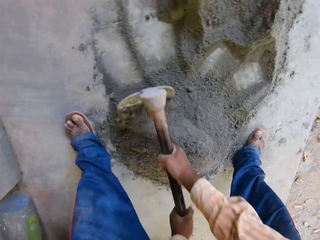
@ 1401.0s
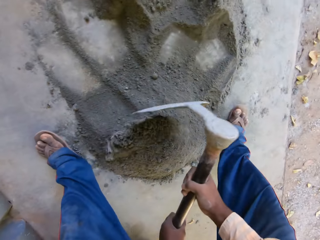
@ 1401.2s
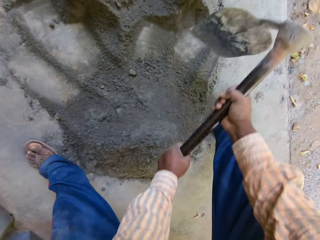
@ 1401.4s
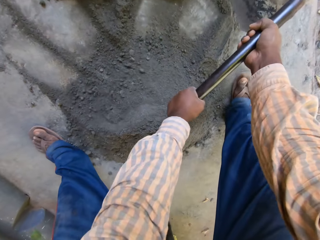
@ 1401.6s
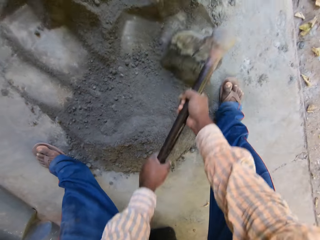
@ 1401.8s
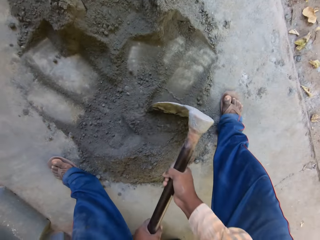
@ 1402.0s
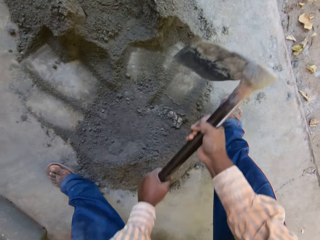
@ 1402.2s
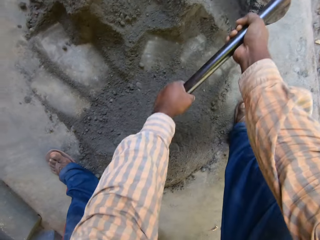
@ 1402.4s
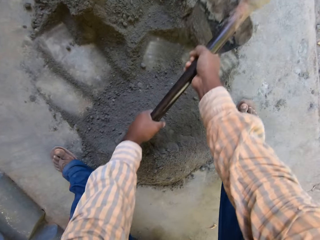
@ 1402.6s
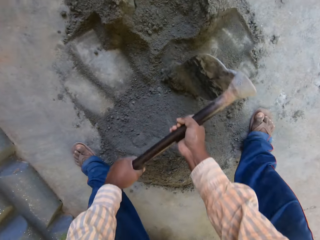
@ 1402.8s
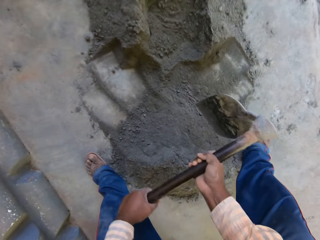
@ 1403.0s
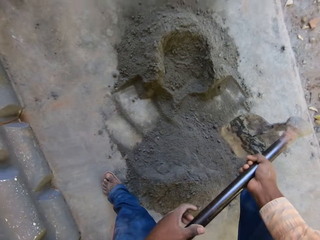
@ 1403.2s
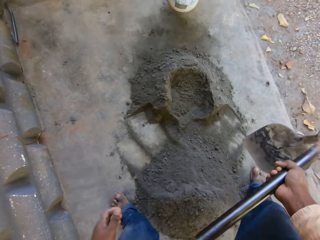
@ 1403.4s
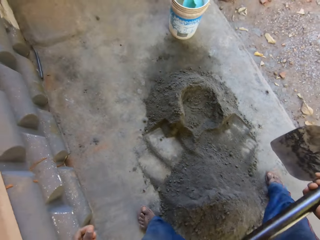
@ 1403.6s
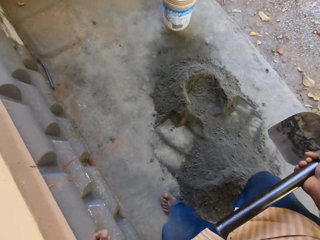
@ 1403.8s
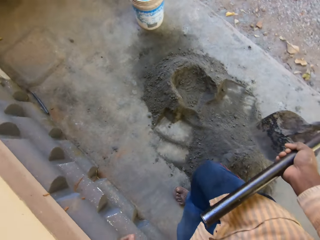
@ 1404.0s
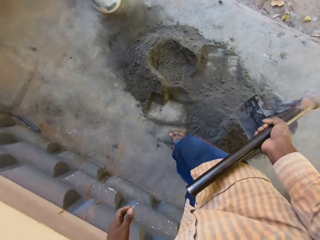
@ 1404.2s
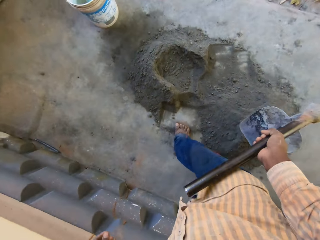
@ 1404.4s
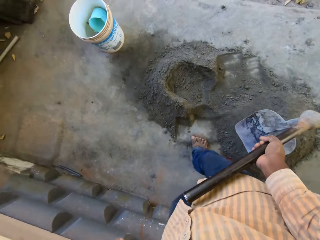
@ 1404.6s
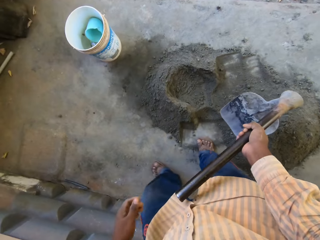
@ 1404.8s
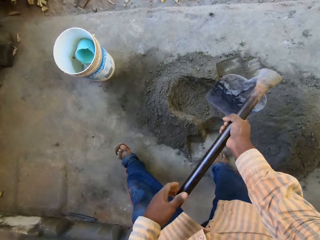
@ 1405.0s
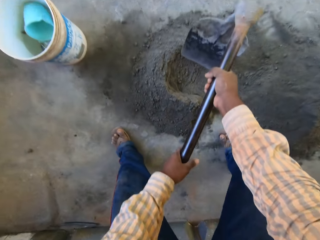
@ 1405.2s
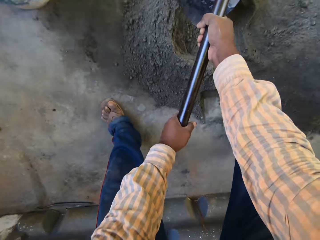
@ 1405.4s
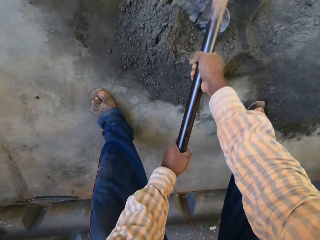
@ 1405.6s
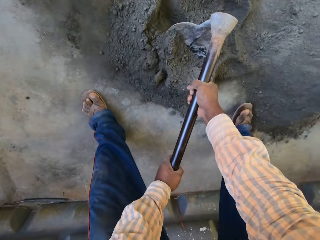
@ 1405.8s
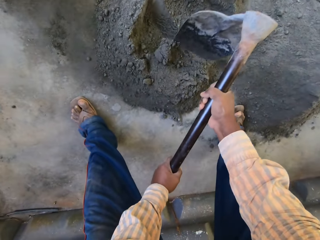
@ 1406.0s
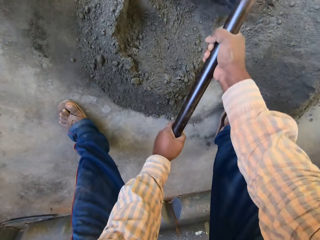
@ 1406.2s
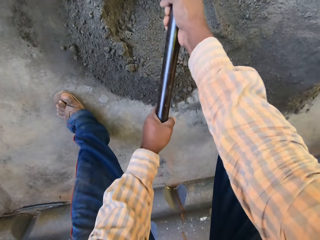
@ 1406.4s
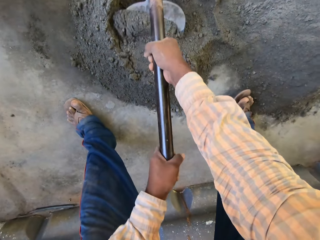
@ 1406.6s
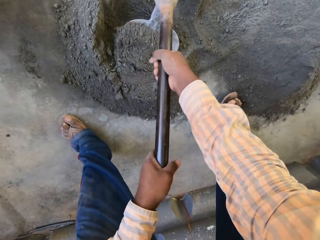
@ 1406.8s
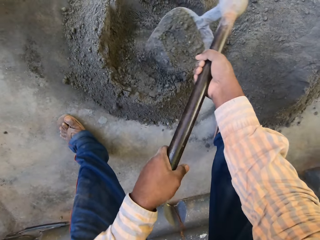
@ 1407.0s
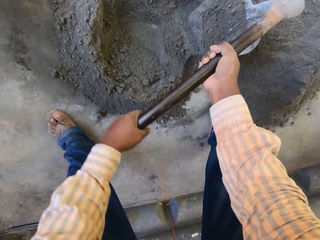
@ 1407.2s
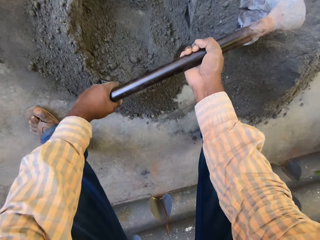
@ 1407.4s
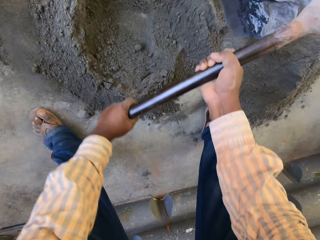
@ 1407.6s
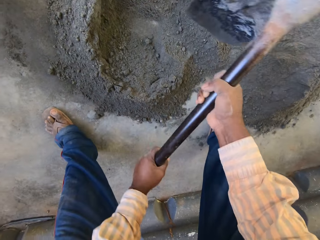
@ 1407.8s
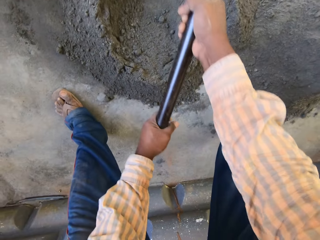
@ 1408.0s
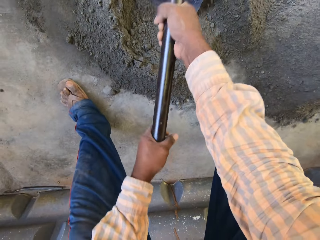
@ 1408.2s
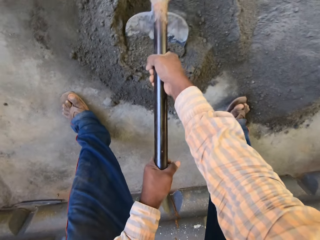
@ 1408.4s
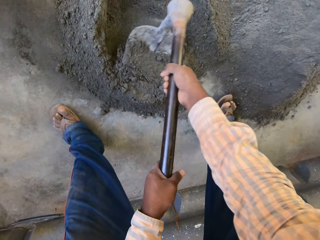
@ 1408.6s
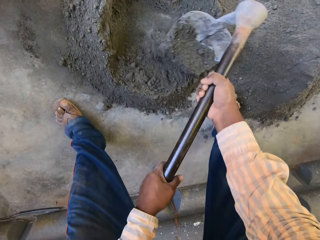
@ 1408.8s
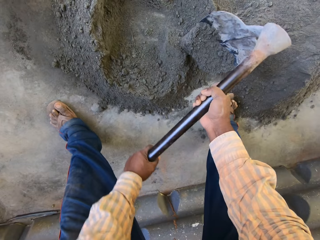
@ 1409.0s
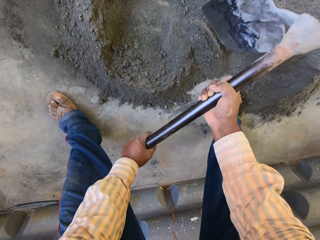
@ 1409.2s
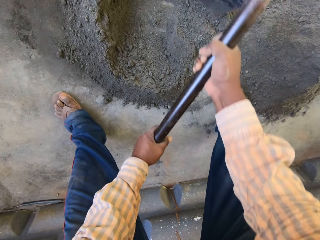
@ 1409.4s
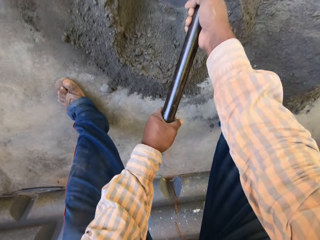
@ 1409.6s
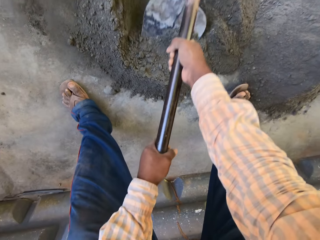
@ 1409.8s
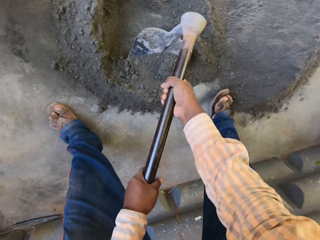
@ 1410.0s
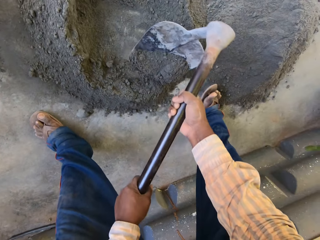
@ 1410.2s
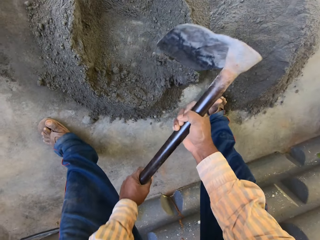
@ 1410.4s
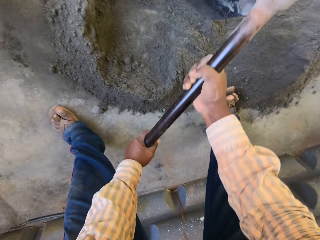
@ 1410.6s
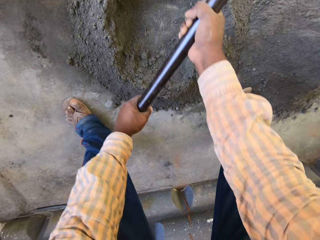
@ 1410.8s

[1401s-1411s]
The camera wearer walks. They make a hole in a heap of sand. They scoop the mixture.

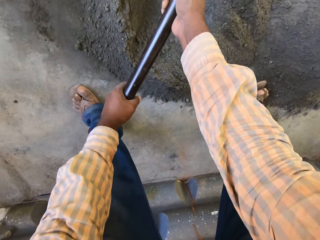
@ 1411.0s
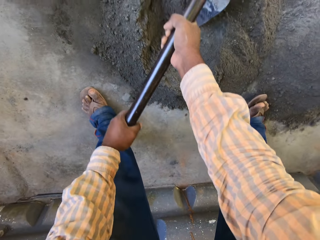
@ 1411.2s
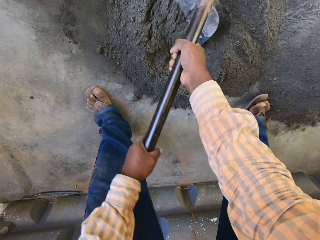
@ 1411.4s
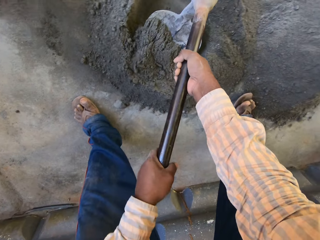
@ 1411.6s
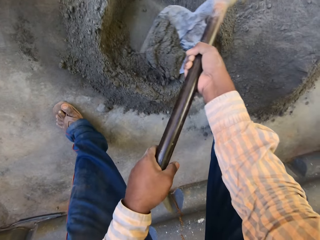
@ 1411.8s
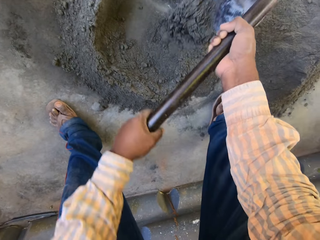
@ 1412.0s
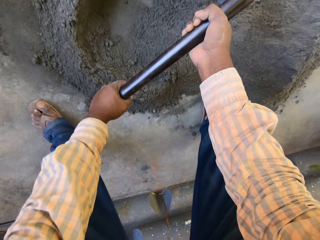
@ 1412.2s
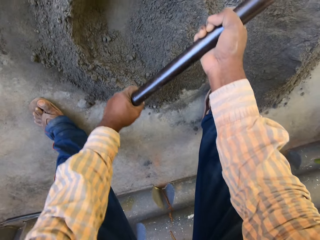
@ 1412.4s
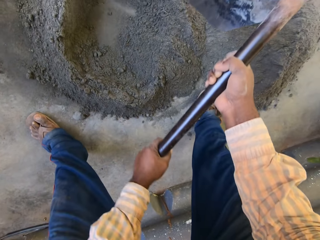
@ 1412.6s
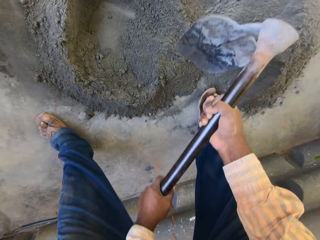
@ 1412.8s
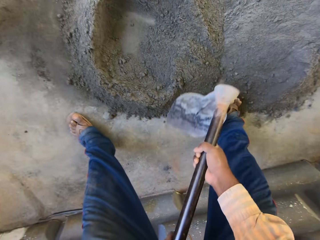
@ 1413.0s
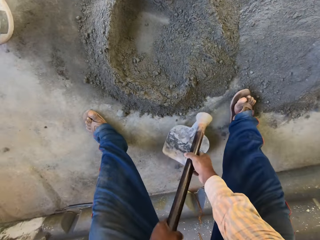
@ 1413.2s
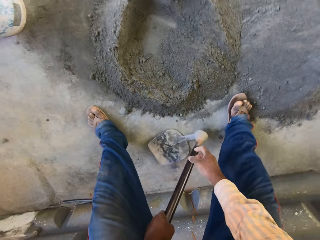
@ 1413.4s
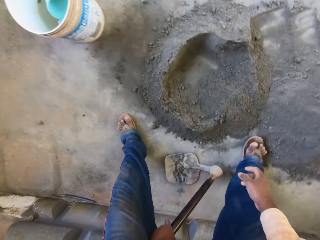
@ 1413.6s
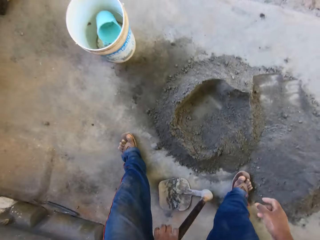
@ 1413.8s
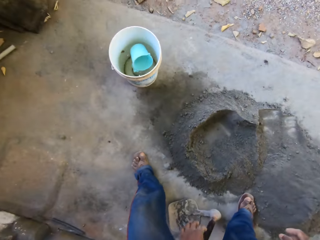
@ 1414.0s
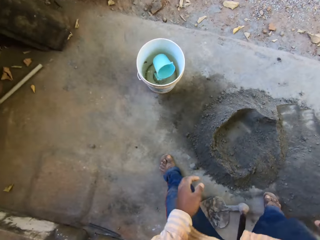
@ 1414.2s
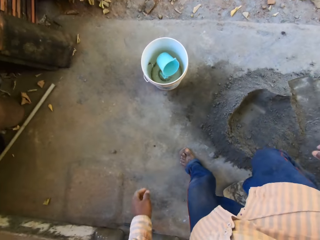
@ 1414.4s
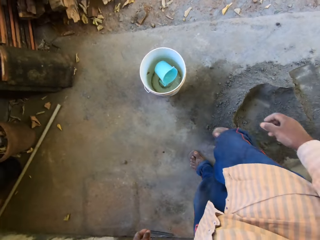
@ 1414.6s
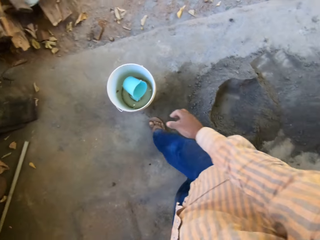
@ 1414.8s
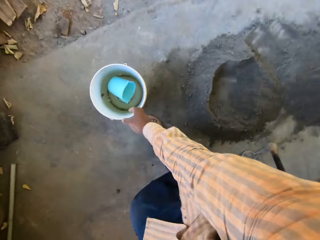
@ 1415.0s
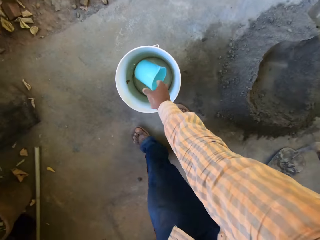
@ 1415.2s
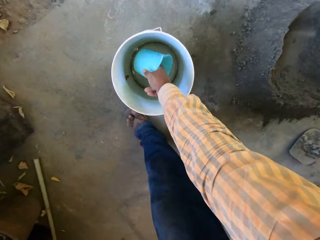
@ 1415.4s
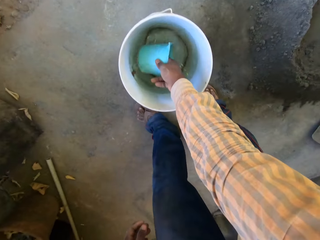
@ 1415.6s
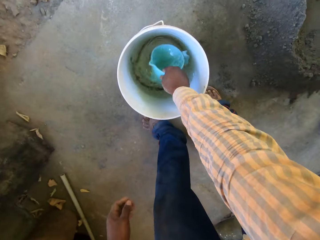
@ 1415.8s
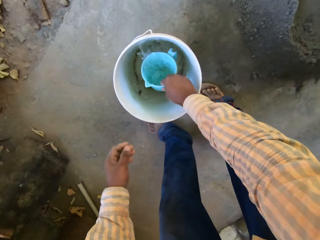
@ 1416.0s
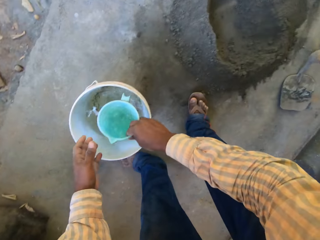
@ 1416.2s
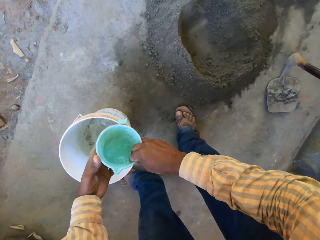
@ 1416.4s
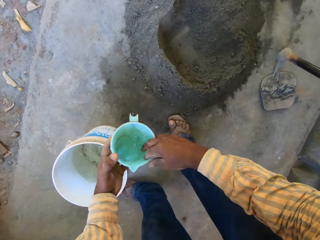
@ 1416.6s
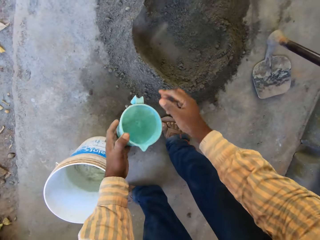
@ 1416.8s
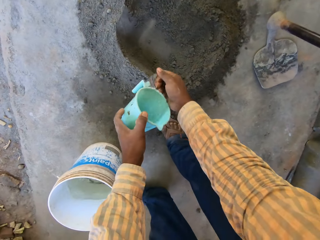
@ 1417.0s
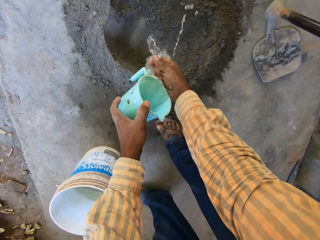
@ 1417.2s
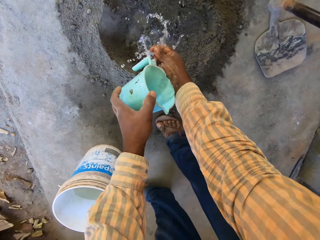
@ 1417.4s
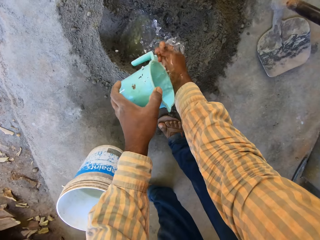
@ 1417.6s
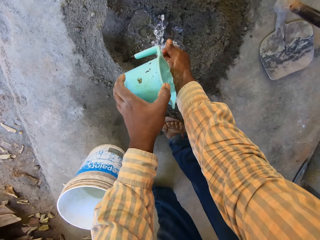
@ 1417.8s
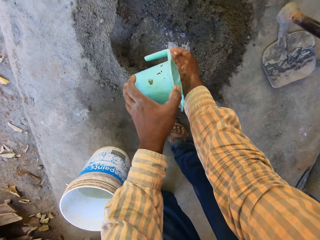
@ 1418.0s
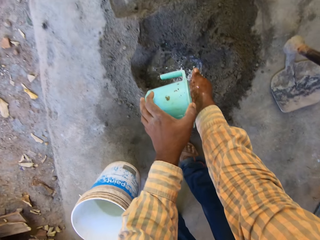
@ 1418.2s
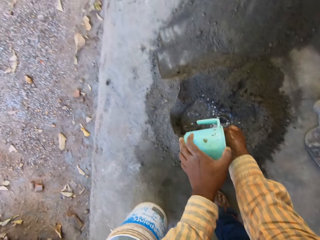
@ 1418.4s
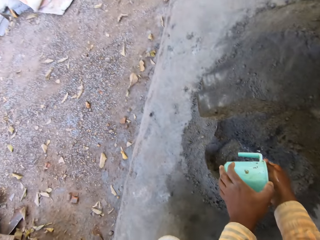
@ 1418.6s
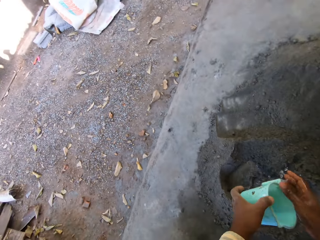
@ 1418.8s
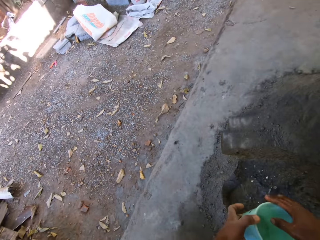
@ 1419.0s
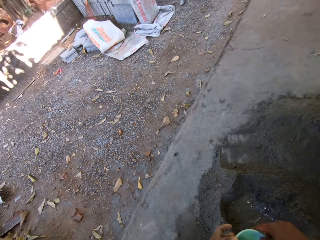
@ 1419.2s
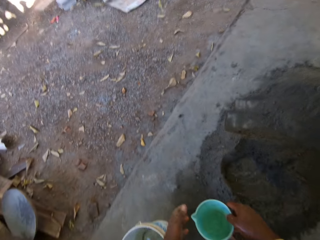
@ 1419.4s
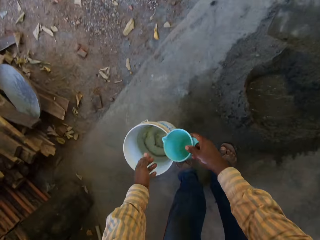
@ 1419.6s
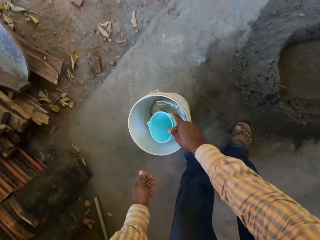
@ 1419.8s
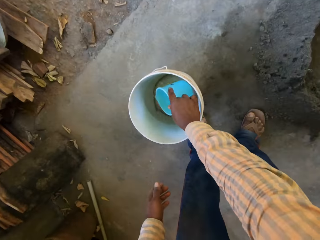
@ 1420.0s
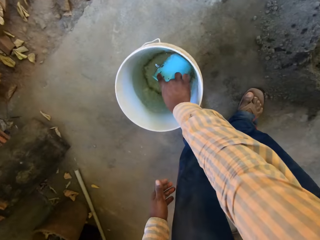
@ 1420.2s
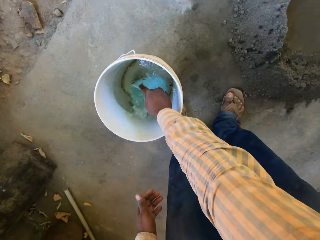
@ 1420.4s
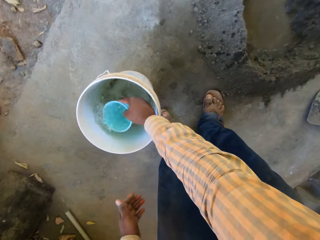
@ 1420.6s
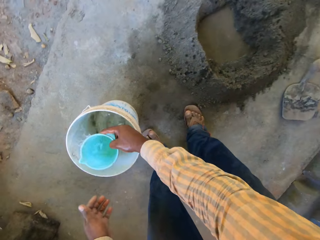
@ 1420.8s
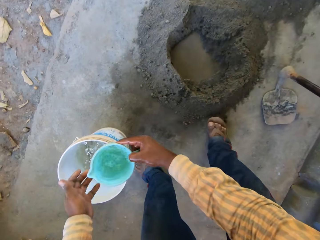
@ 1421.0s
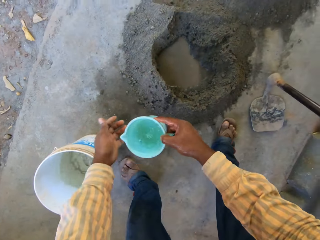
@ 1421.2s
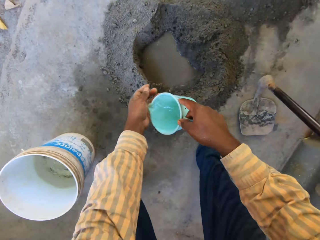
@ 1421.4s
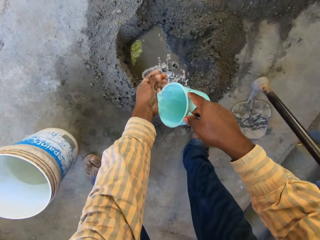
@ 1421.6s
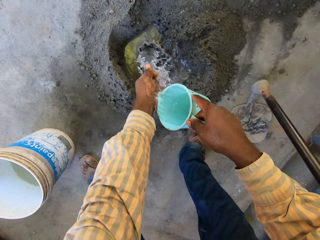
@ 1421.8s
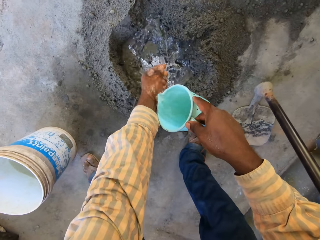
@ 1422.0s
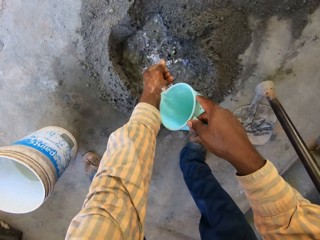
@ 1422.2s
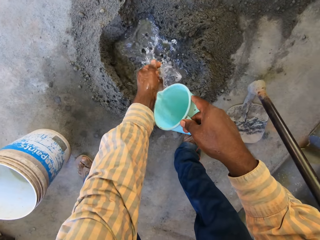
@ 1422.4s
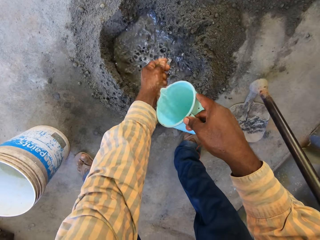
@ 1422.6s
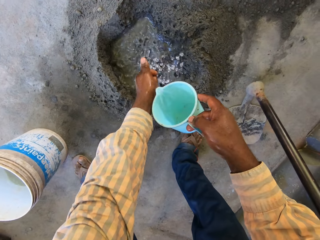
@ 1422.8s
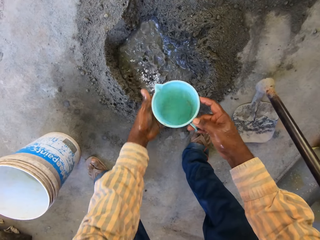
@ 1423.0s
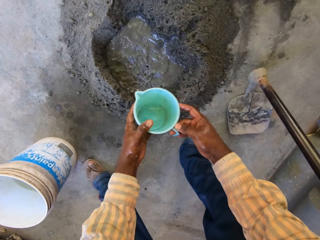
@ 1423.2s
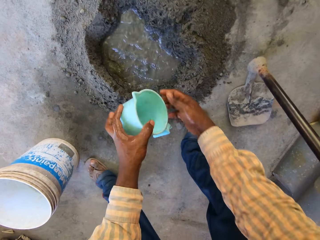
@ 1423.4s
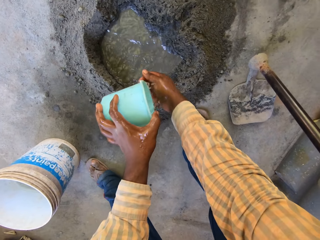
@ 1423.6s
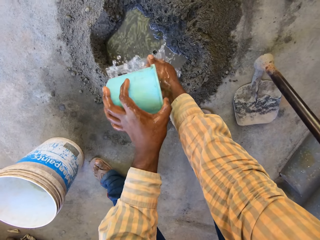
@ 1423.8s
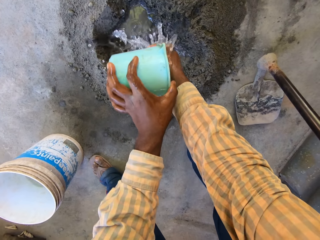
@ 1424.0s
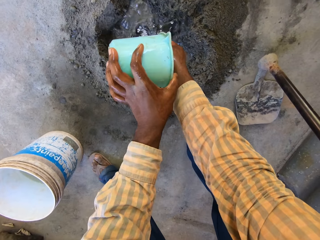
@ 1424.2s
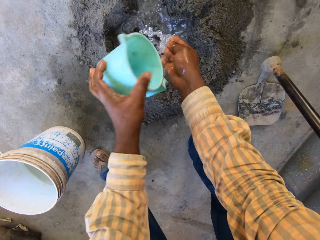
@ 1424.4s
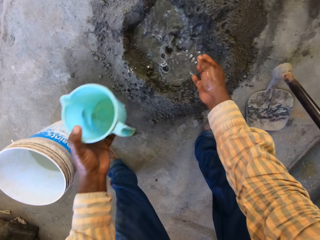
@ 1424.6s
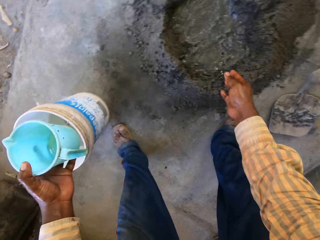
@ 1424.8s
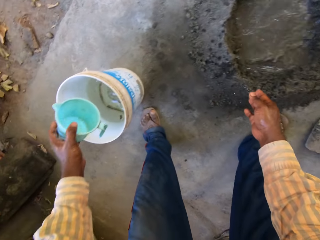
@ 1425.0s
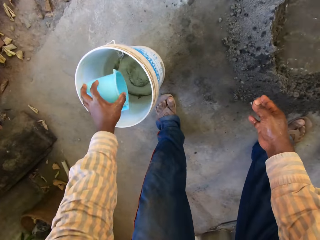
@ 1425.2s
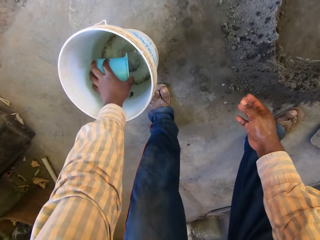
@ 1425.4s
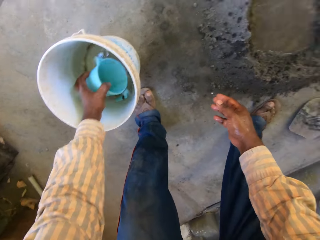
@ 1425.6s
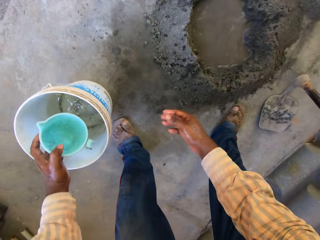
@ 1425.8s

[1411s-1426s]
The camera wearer places the hoe on the ground with both hands. He walks. He takes water with a cup inside a bucket with his right hand. He places the cup into his left hand. He washes his right hand into a hole in the heap of sand with the cup in his left hand. He holds the cup with his right hand. He takes water from the bucket with the cup in his right hand. He washes his left hand into a hole in the heap of sand with the cup in his right hand. He places the cup from his right hand into his left hand. He washes his right hand into the hole in the heap of sand with the cup in his left hand.
